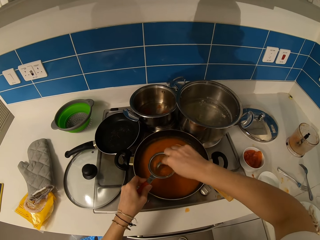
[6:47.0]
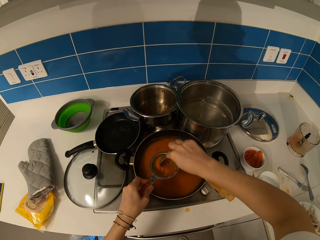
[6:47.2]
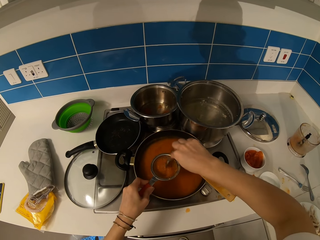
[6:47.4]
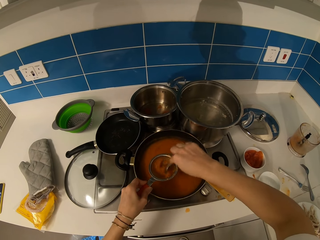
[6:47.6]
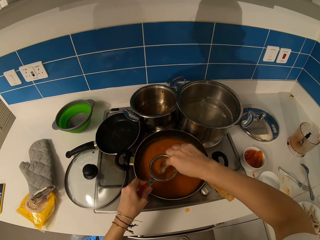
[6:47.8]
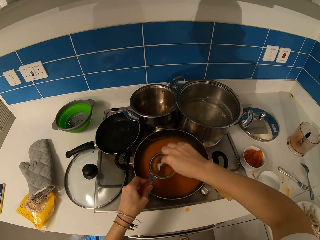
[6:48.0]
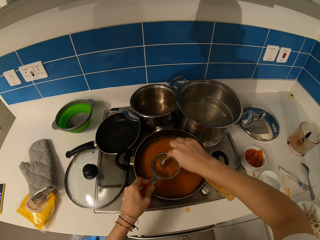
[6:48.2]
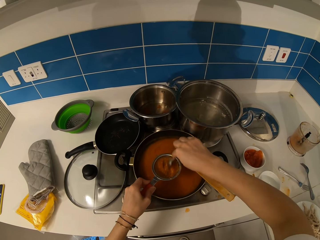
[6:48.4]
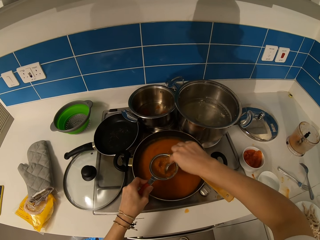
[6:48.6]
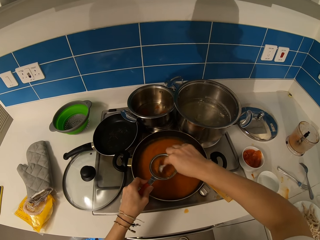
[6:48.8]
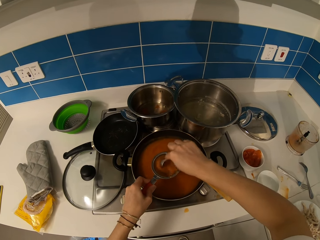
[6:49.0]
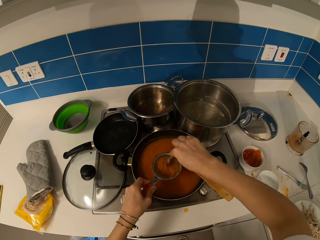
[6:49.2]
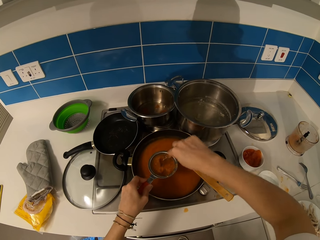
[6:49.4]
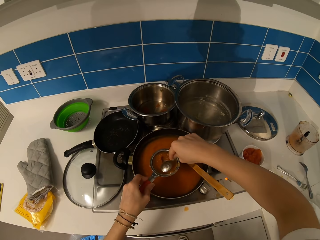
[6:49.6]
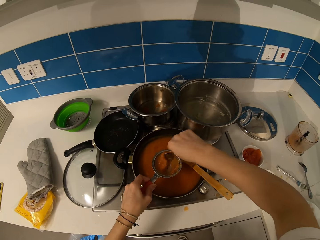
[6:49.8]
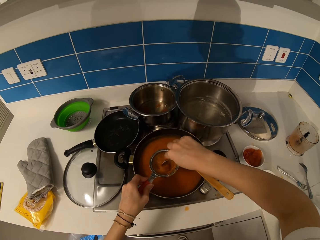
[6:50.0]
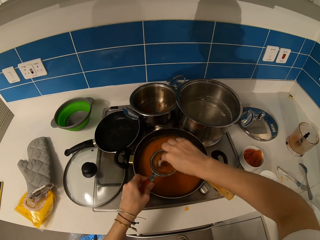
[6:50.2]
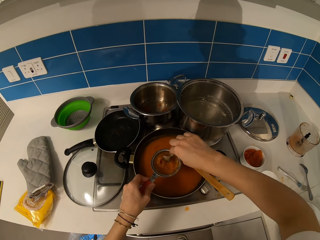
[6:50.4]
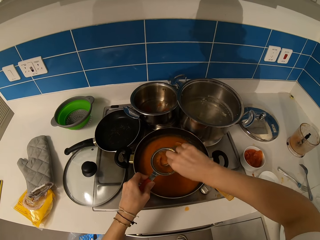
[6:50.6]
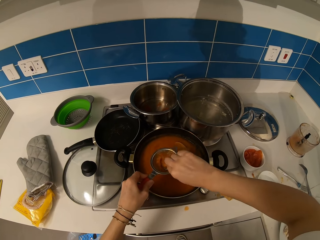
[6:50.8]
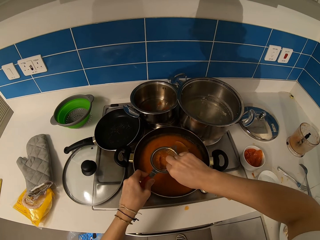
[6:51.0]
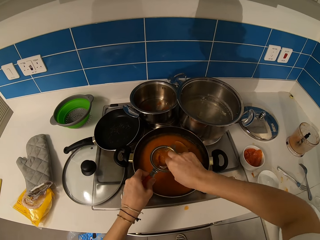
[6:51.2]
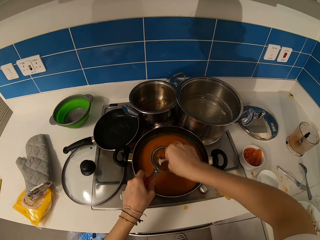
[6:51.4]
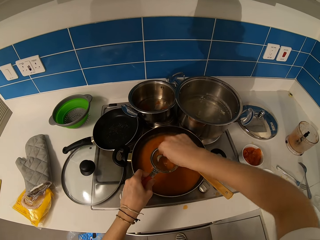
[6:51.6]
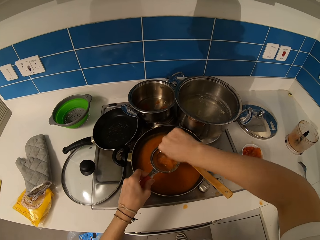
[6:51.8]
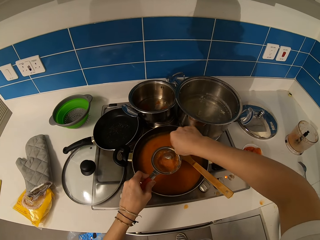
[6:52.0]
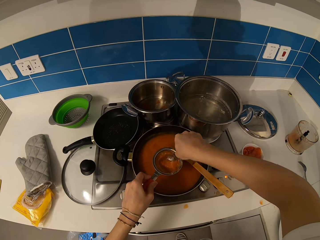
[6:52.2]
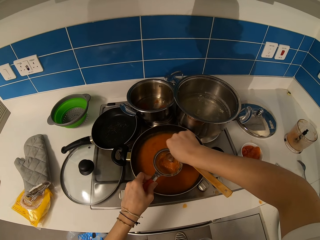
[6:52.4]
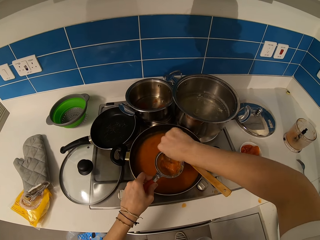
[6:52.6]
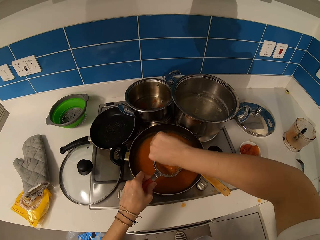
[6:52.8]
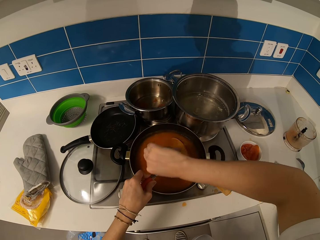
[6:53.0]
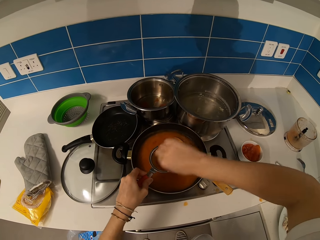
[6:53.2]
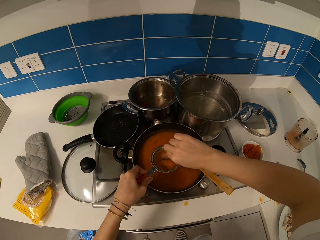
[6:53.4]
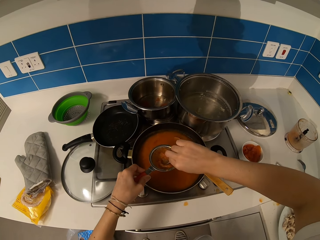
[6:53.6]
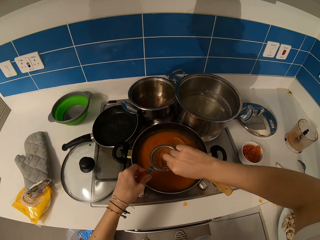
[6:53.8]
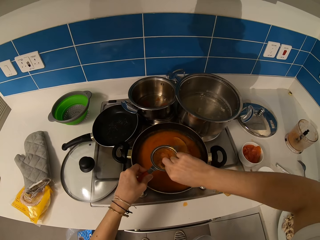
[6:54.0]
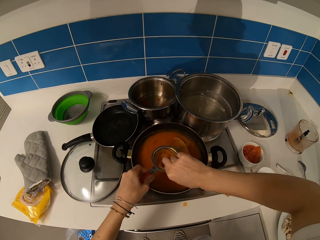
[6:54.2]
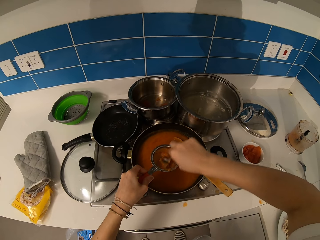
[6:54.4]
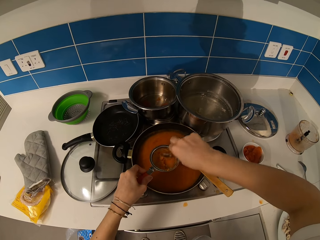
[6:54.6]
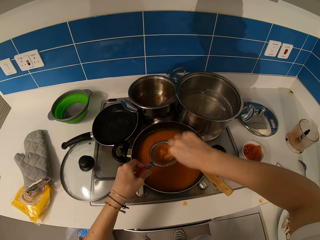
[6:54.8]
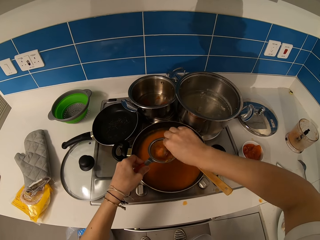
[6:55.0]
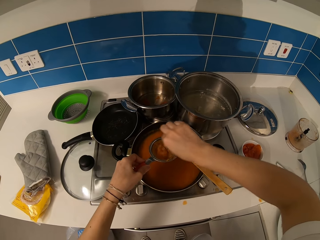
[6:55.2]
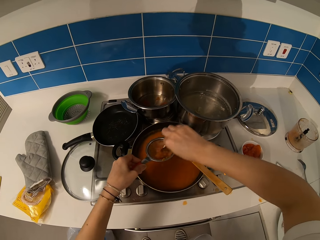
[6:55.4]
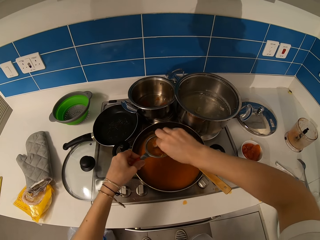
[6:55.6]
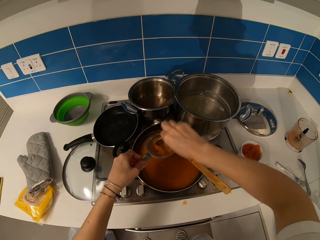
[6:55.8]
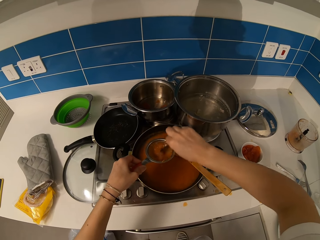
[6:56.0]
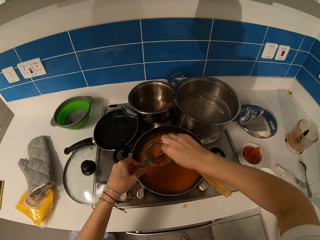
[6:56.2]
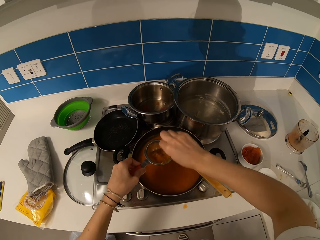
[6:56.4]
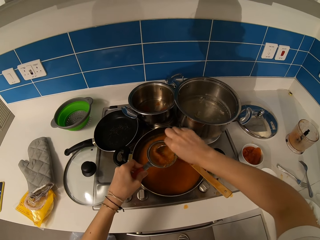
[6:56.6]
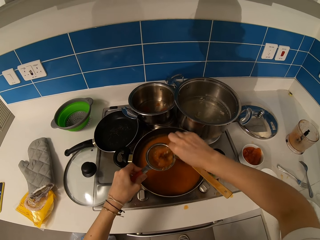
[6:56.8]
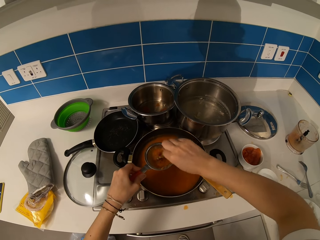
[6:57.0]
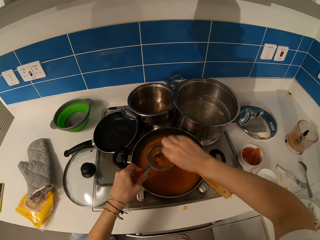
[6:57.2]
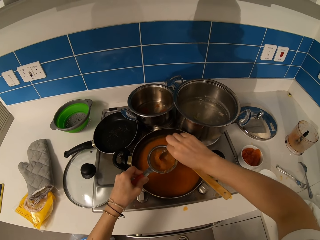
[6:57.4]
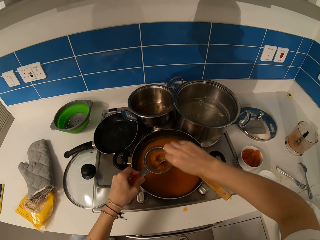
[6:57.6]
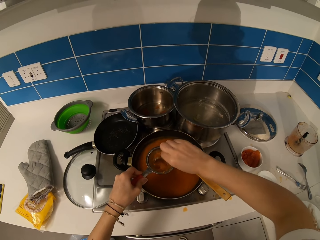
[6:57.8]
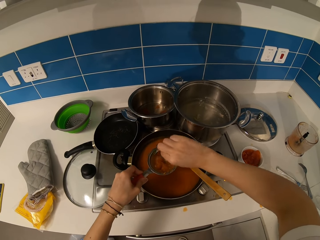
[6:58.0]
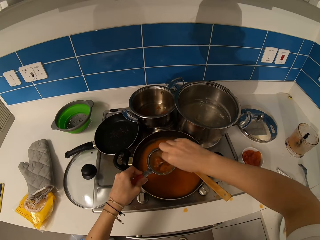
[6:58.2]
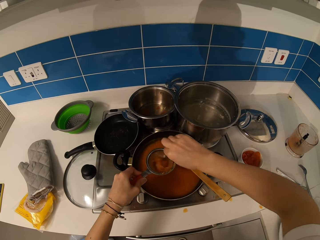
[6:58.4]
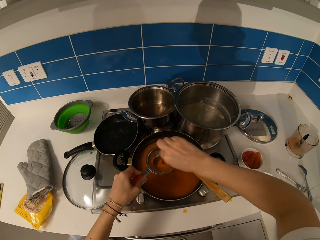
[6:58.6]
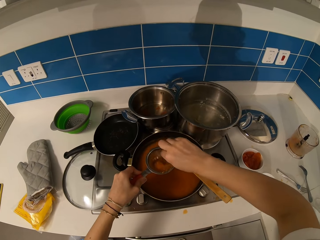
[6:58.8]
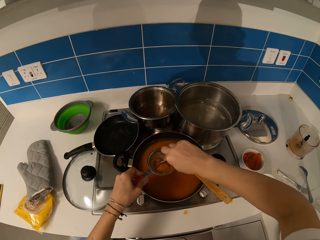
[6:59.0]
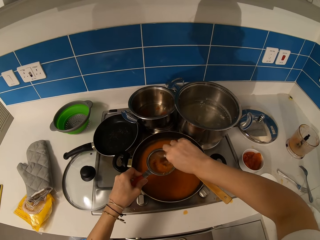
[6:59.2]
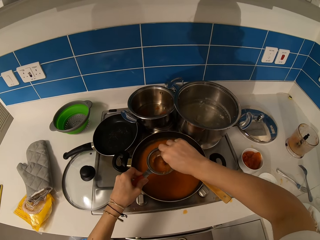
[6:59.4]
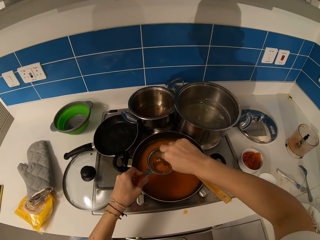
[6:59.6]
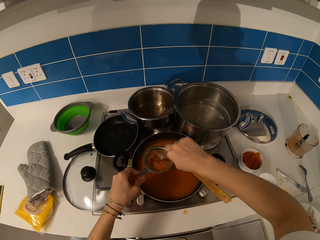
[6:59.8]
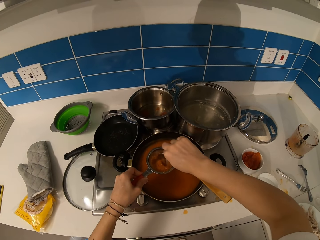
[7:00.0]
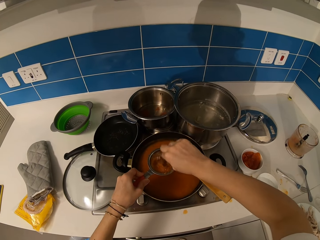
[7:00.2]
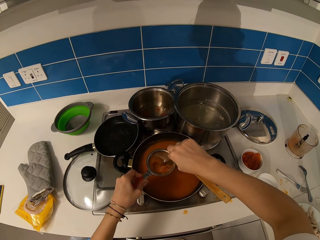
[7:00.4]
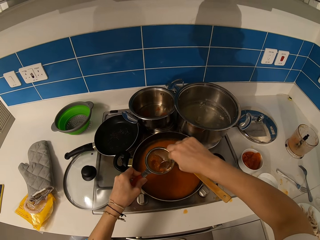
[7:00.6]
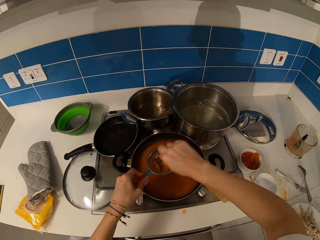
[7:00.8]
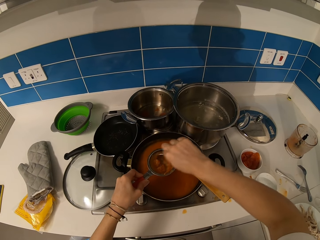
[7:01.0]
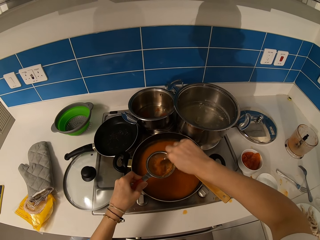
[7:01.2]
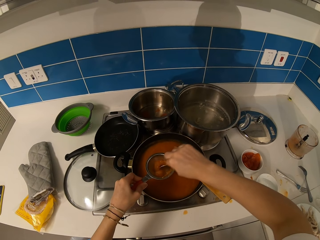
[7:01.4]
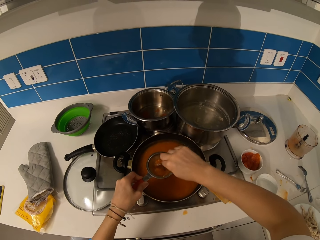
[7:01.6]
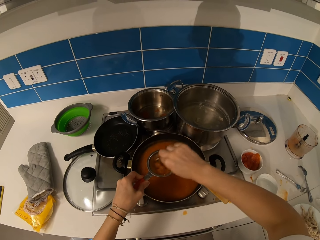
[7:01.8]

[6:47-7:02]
The camera wearer presses the stew. They stir the stew.

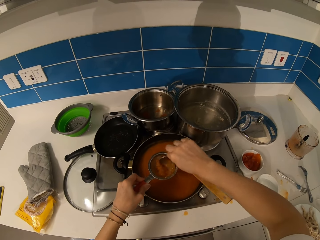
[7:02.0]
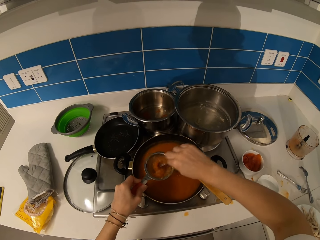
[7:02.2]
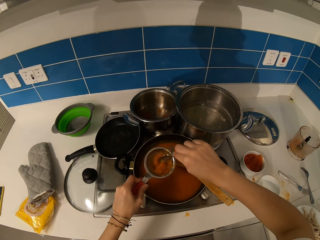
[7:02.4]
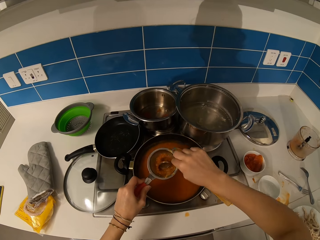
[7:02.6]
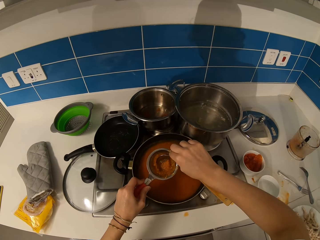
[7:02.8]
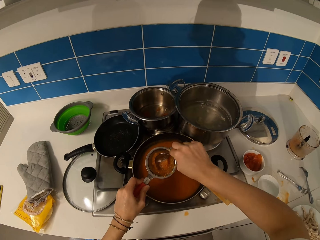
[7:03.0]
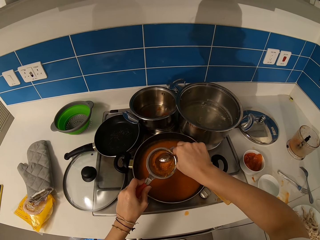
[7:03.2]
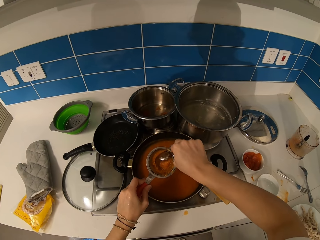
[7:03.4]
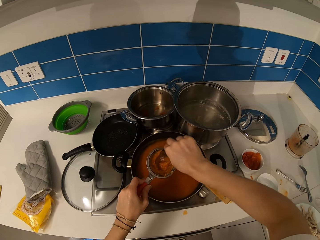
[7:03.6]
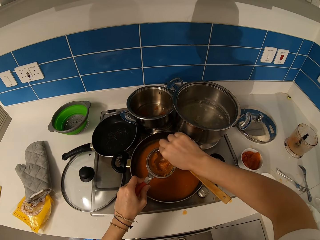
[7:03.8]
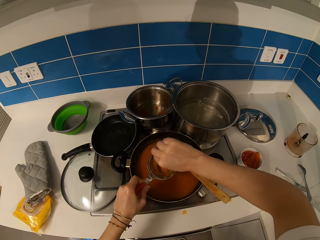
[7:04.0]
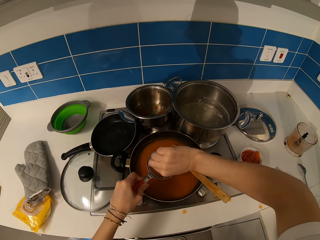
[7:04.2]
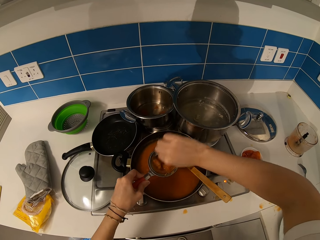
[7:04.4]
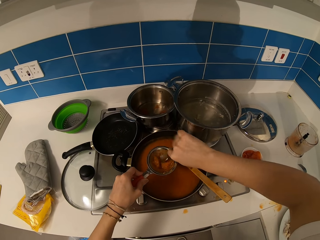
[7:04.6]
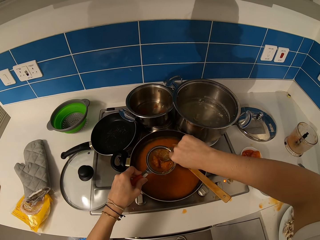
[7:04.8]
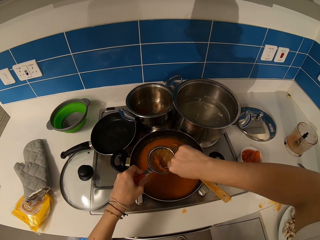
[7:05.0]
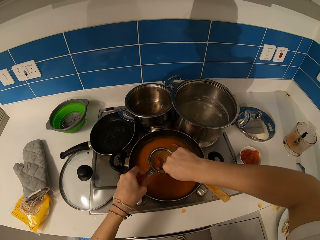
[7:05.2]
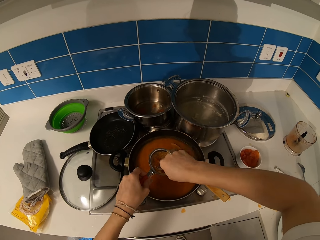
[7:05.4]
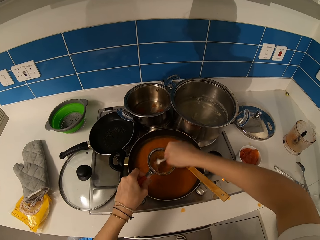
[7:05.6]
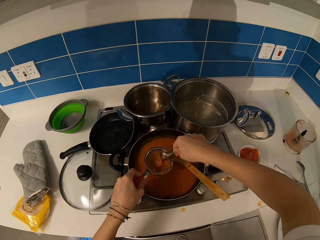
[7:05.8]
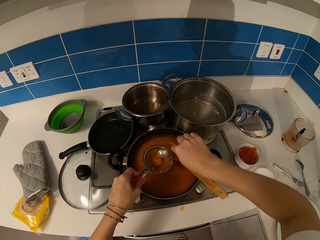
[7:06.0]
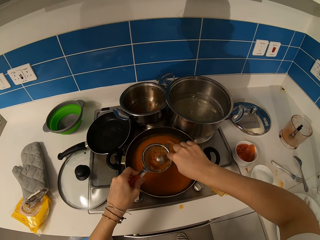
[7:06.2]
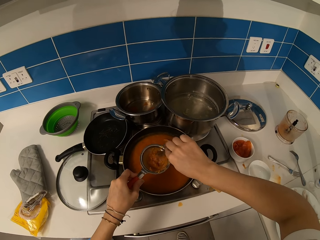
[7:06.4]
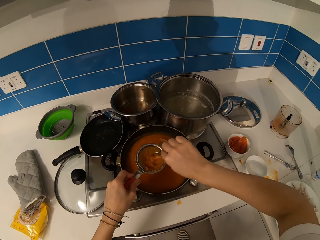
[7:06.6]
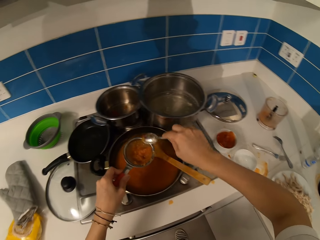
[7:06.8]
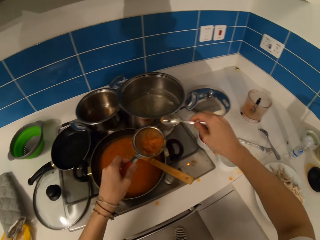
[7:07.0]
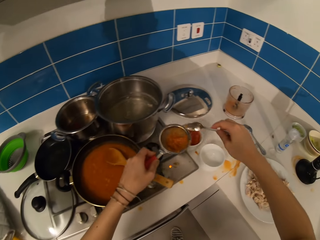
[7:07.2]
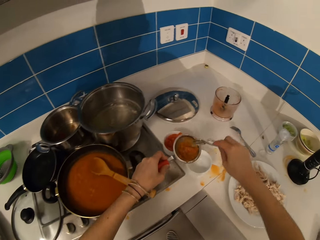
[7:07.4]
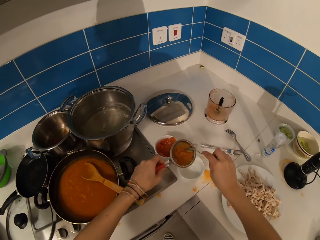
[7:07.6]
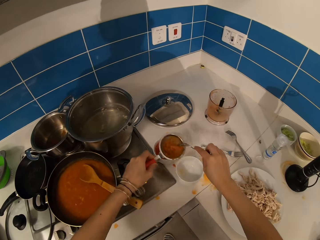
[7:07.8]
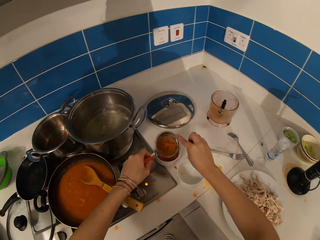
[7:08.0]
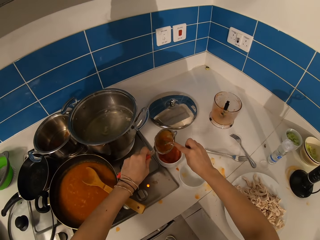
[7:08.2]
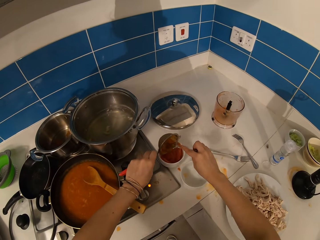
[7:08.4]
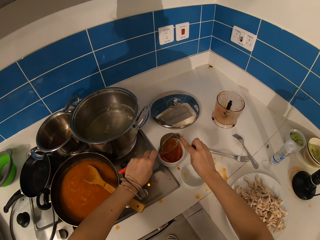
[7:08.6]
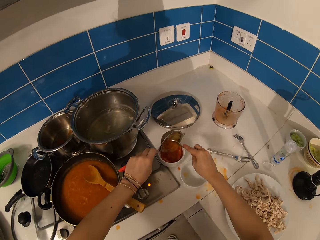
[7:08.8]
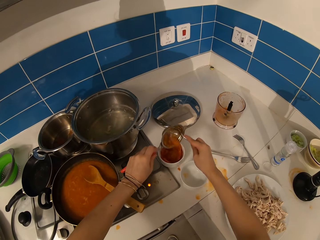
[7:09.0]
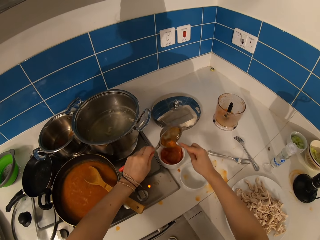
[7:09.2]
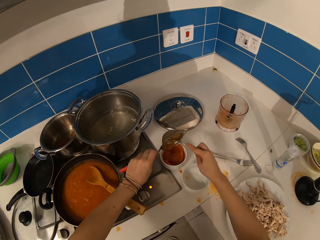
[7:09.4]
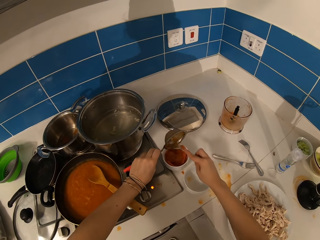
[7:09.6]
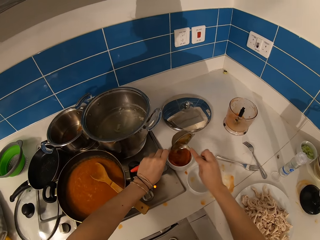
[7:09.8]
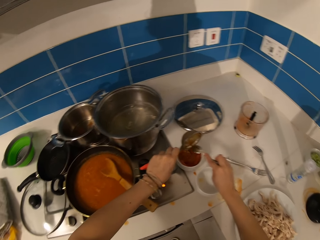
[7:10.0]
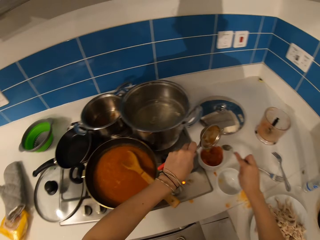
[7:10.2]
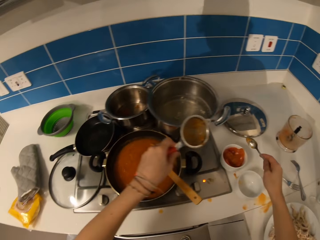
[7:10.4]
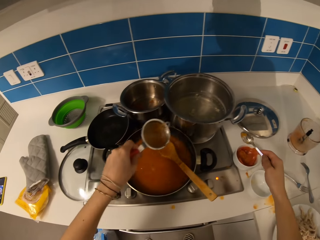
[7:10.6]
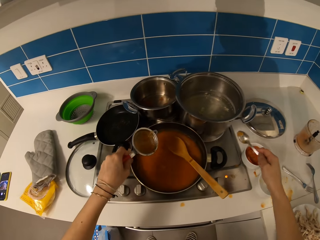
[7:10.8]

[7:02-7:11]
The camera wearer presses the stew. They pour the stew in the bowl.
